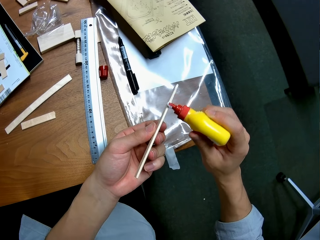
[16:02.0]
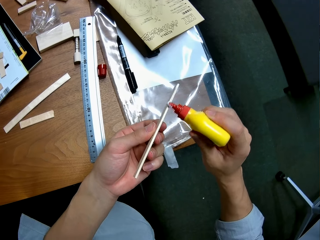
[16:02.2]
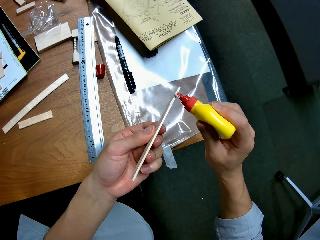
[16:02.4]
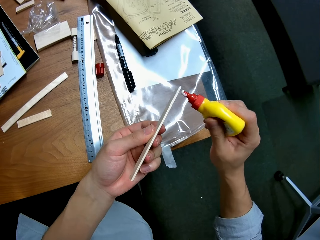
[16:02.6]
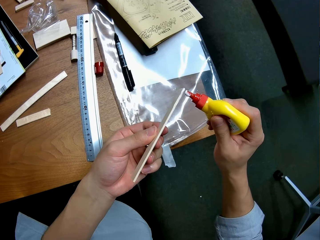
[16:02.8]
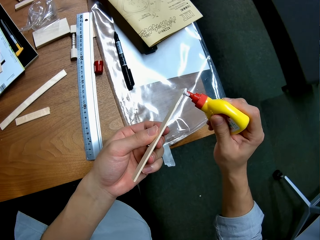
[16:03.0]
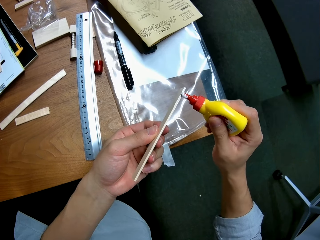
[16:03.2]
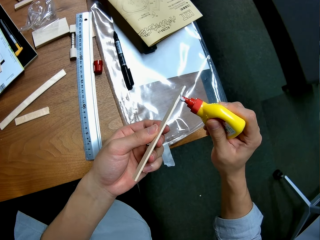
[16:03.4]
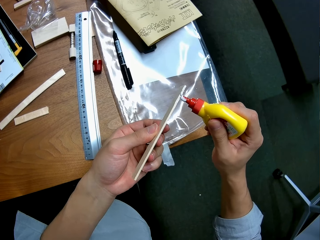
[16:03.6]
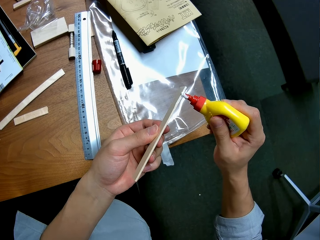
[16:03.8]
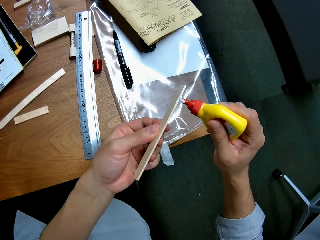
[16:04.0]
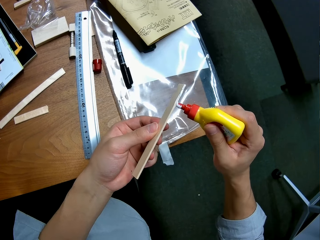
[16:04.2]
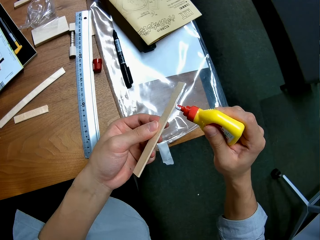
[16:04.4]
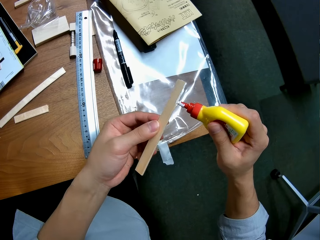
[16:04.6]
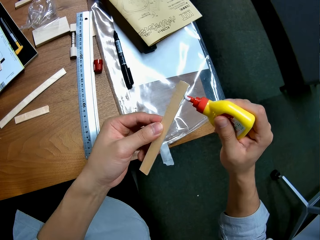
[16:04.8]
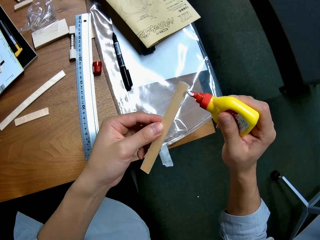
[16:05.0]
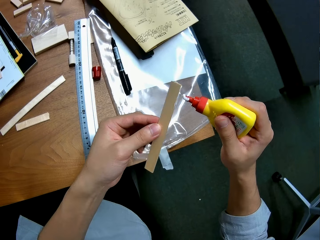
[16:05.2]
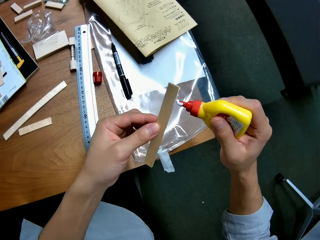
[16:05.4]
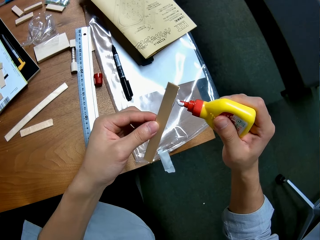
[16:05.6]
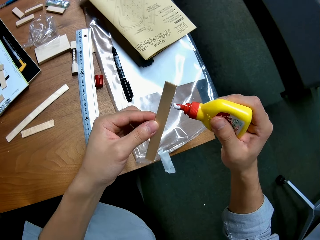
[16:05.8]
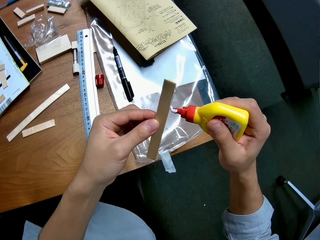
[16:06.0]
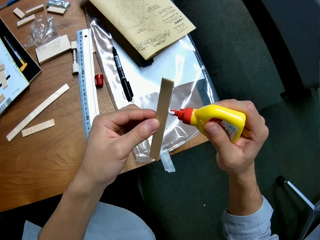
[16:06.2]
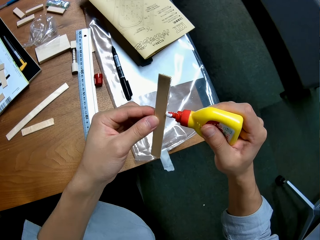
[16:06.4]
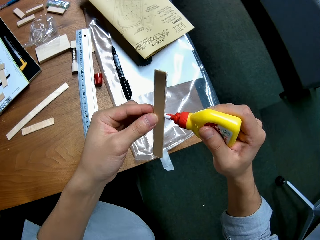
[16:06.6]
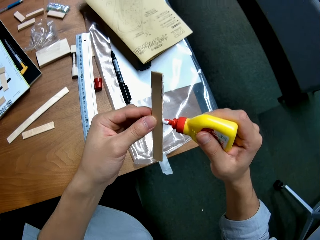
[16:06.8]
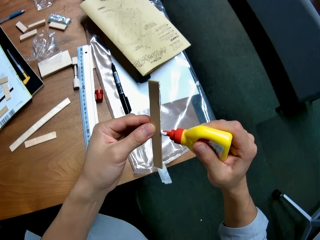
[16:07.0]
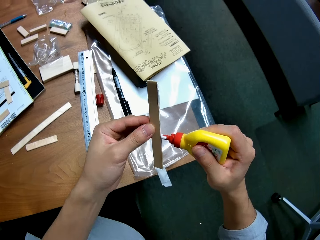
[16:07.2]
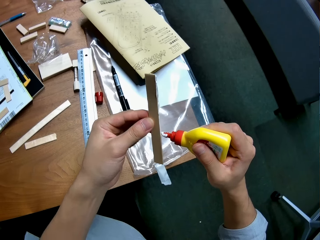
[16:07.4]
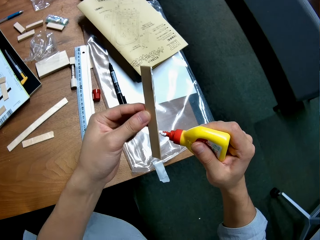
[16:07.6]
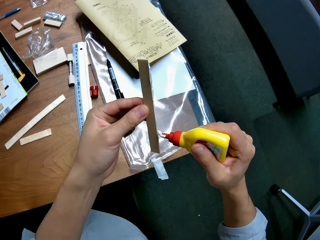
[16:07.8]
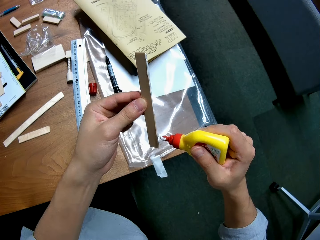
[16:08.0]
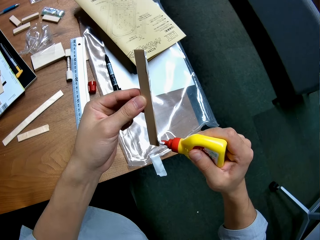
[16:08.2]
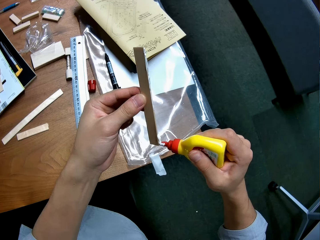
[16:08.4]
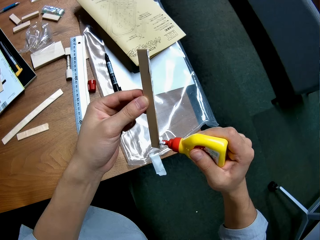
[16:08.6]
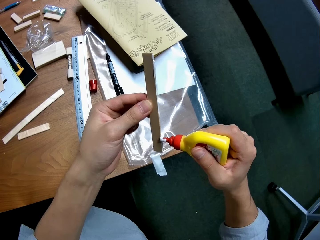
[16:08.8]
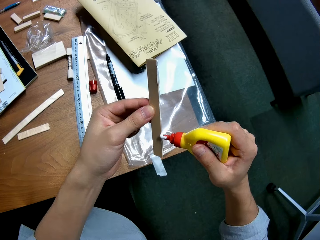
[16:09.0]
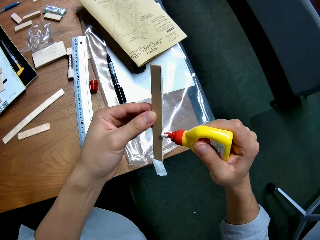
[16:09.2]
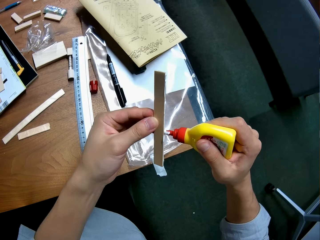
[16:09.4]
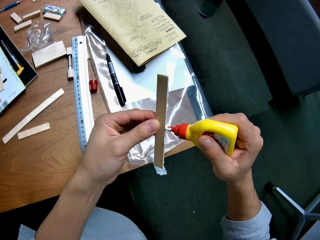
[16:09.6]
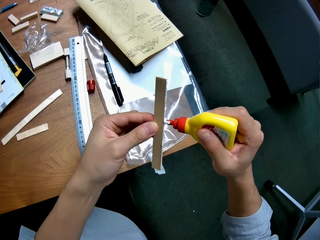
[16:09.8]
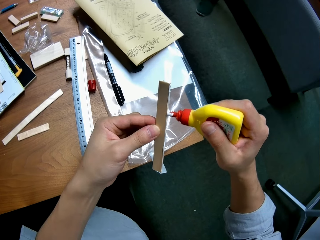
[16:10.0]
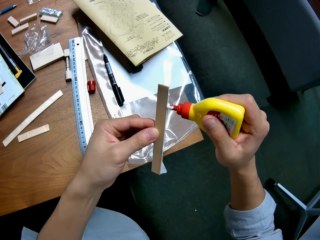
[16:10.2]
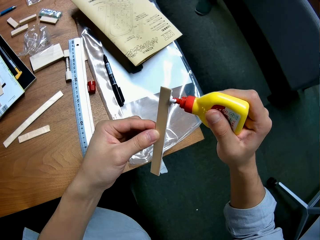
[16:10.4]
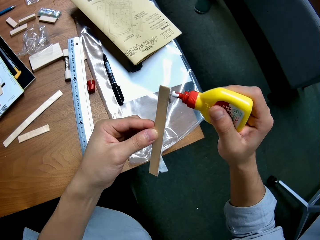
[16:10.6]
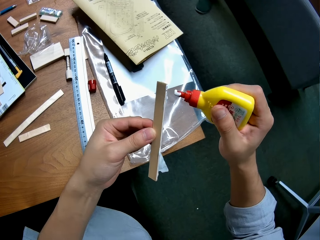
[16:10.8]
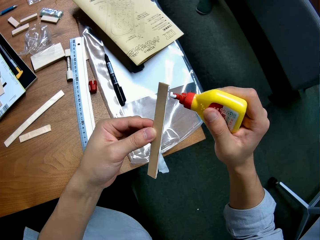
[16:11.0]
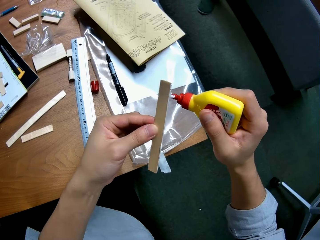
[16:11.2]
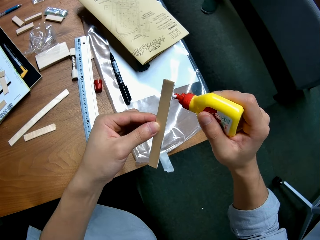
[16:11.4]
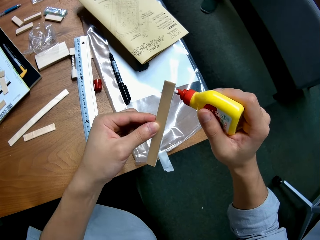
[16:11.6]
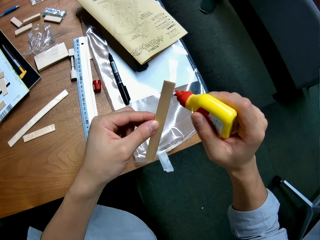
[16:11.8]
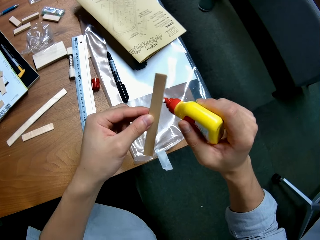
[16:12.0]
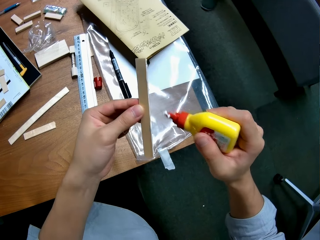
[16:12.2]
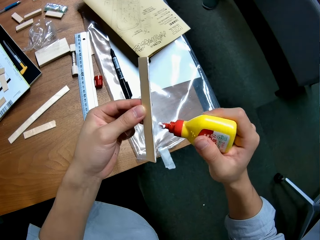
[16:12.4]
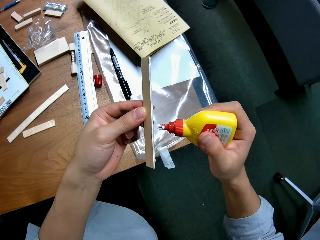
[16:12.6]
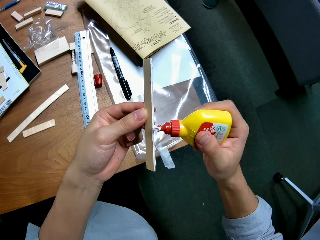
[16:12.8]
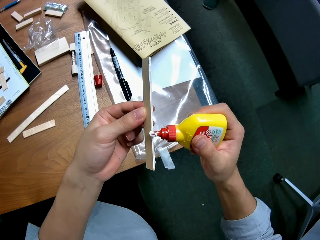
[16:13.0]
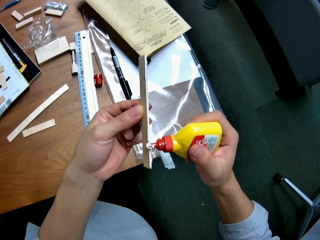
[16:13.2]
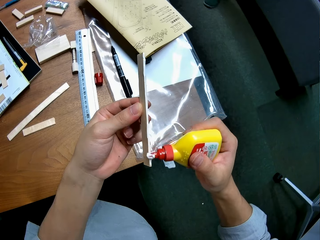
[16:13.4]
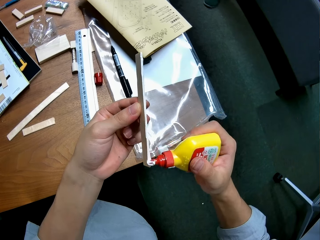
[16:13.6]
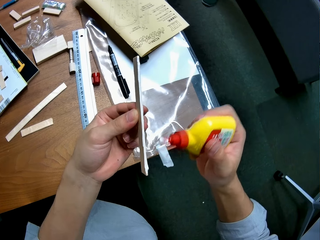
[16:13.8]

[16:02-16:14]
The camera wearer puts glue on a piece of wood.

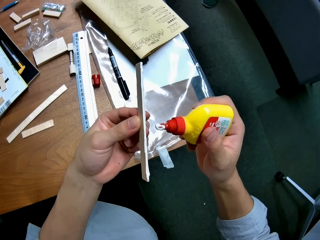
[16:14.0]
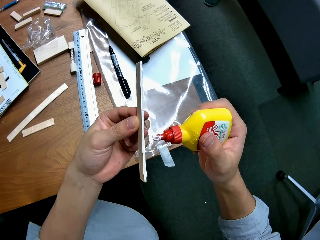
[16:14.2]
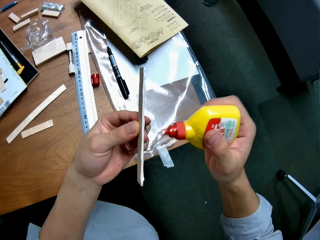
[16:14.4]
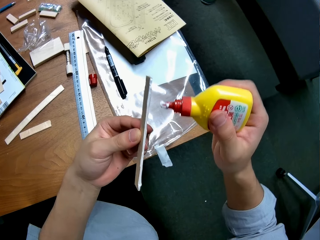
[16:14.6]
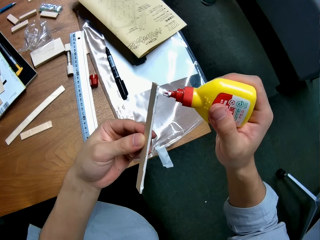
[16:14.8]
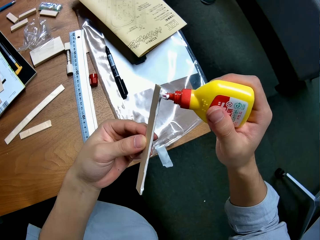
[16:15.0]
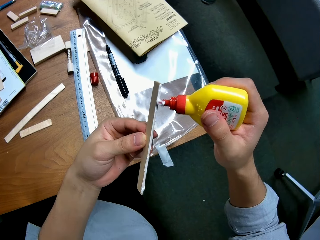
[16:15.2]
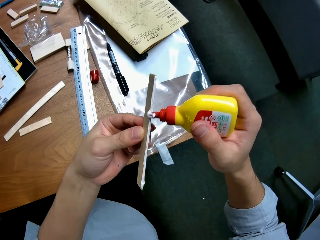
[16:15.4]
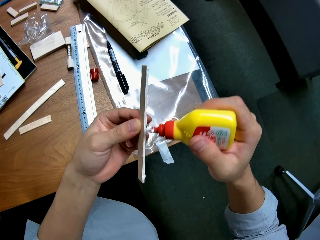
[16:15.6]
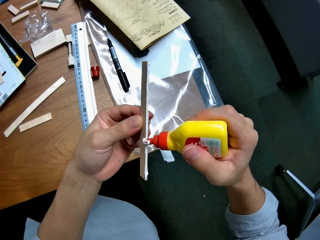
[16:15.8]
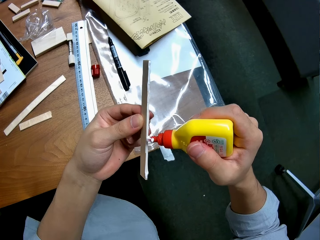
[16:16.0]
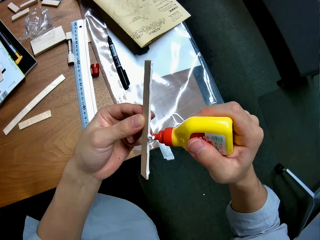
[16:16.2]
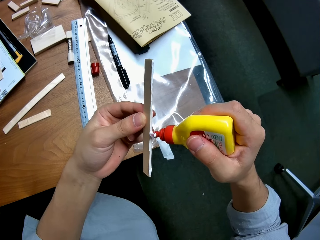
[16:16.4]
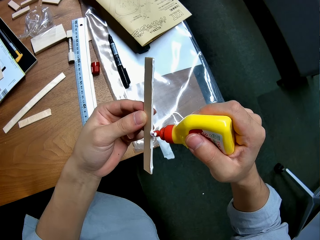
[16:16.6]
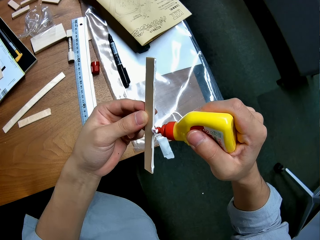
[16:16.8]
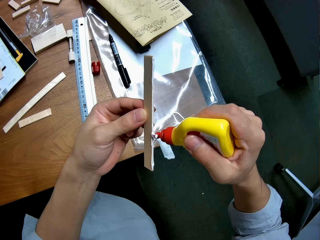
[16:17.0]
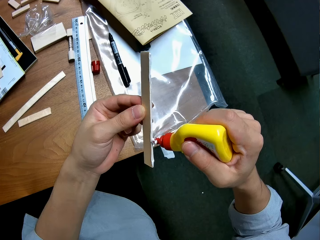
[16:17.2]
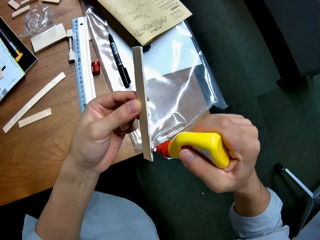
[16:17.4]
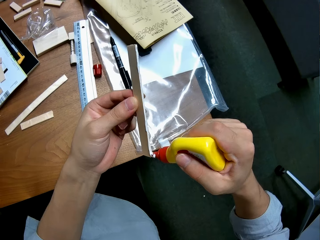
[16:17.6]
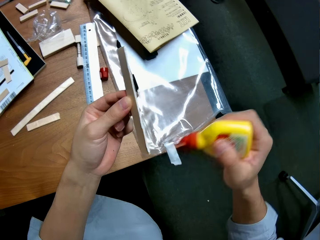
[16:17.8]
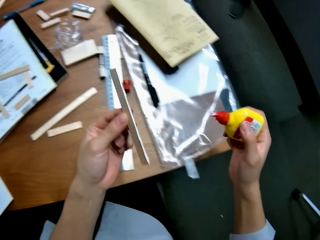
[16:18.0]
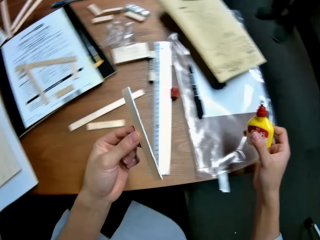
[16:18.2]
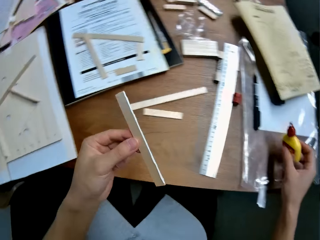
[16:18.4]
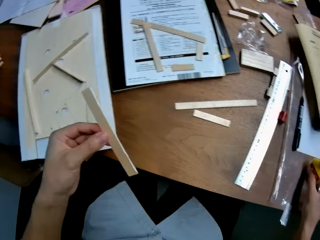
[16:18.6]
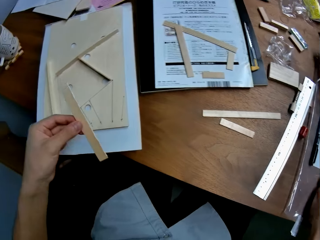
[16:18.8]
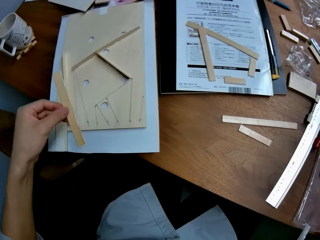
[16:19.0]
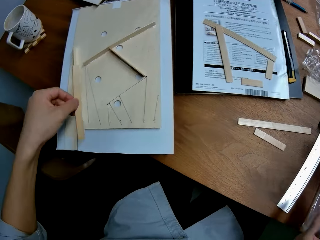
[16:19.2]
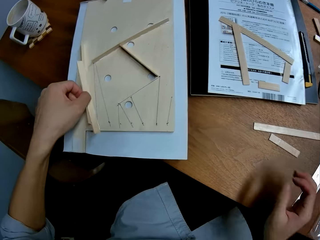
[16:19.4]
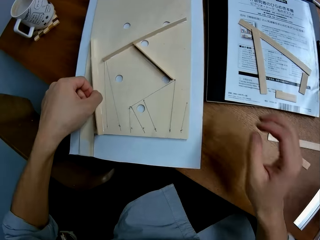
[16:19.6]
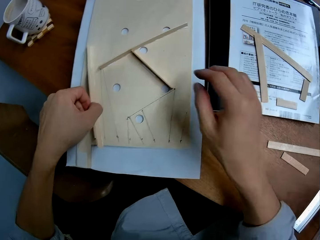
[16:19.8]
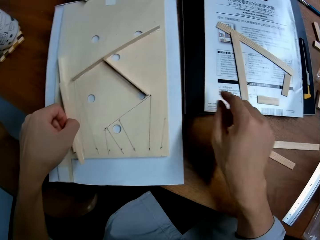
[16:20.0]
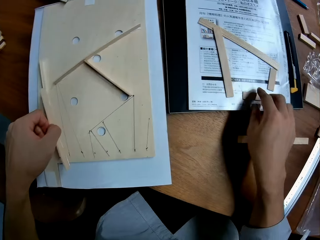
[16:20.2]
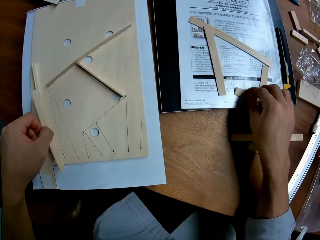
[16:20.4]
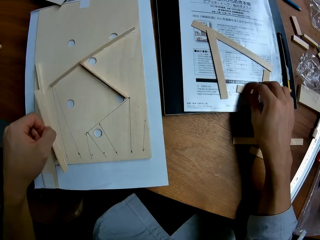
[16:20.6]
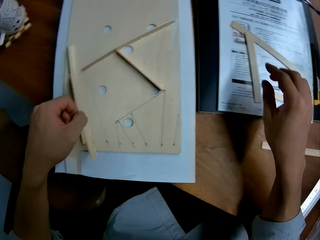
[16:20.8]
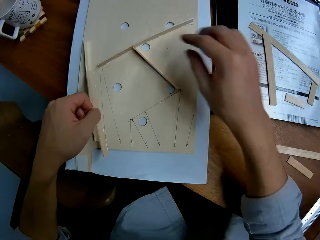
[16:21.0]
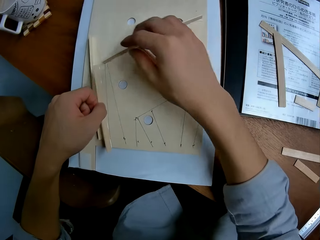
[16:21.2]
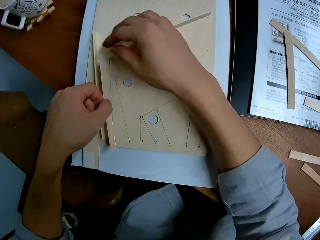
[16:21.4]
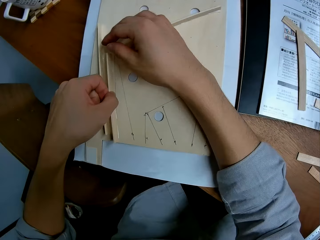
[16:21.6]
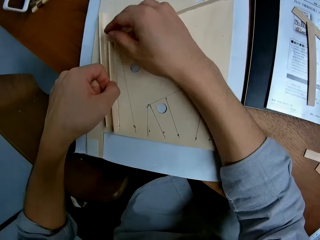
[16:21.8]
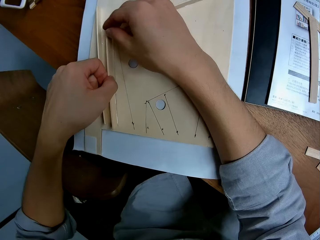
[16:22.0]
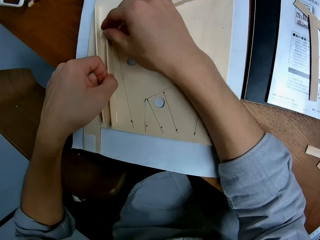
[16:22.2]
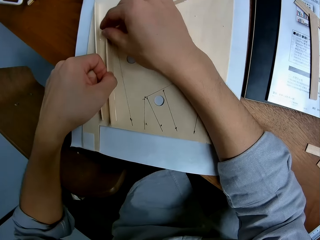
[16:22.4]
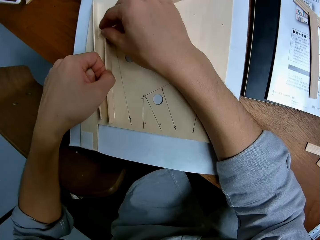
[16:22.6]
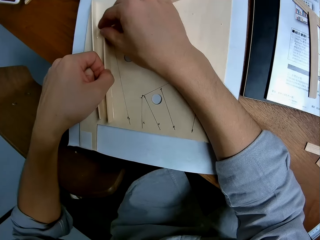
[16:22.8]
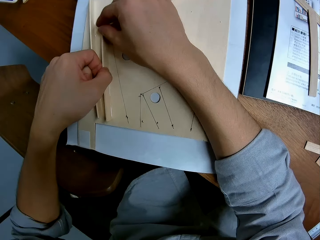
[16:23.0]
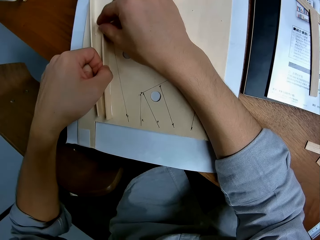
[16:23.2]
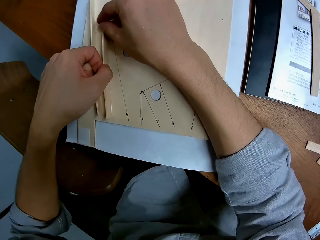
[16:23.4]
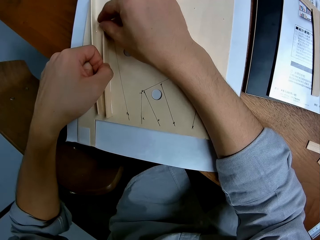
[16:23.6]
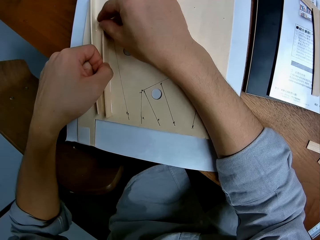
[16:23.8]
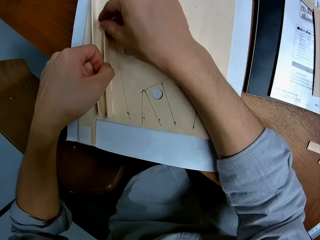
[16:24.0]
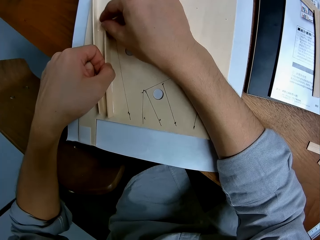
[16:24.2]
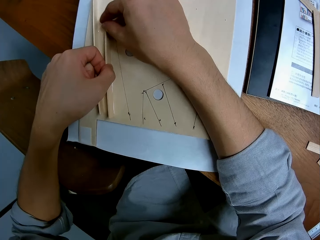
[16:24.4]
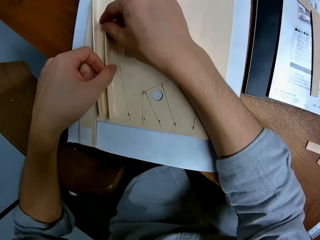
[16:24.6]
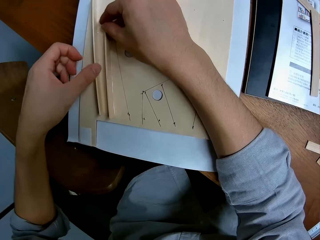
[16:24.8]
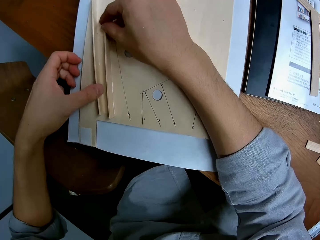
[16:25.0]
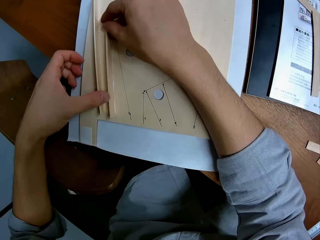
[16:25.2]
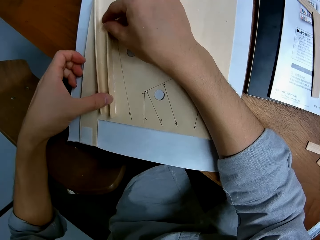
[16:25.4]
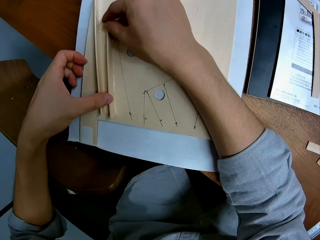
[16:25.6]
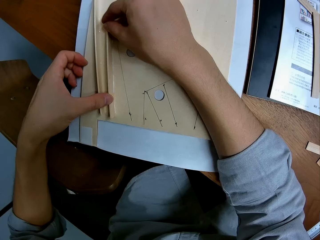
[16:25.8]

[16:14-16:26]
The camera wearer puts the glue bottle on the table. They glue the piece of wood to the wood structure. They fix something with the piece of wood.
